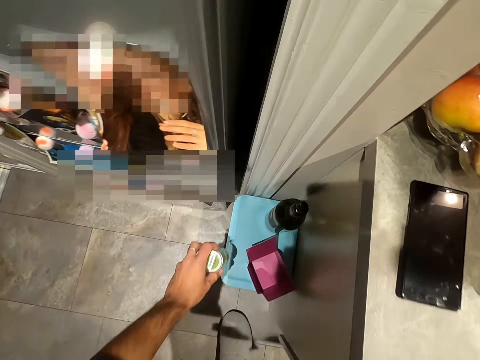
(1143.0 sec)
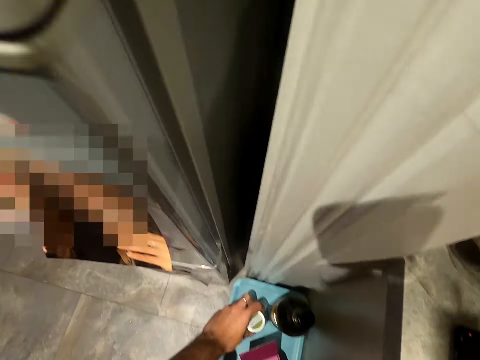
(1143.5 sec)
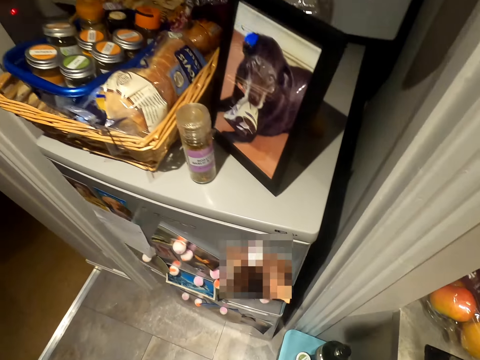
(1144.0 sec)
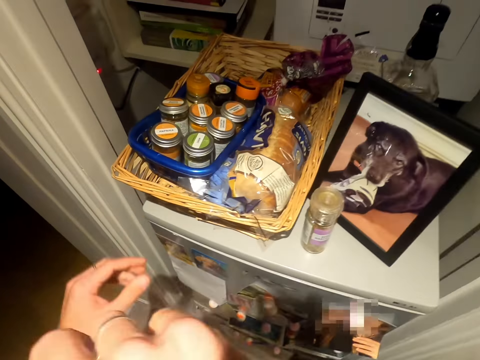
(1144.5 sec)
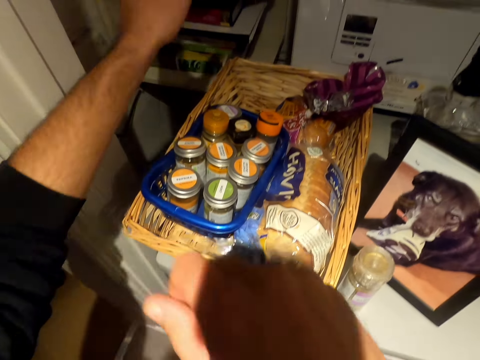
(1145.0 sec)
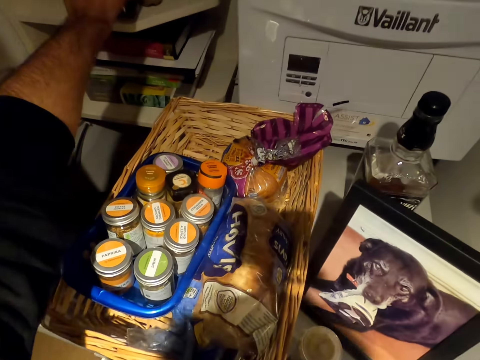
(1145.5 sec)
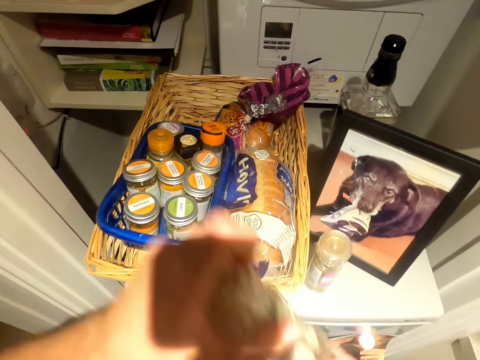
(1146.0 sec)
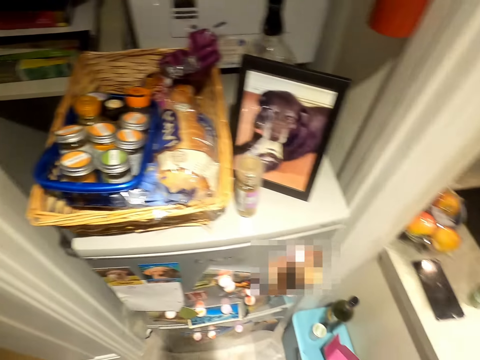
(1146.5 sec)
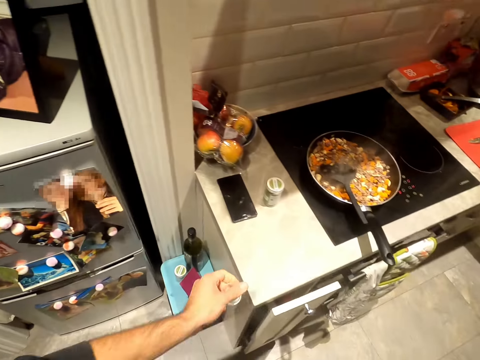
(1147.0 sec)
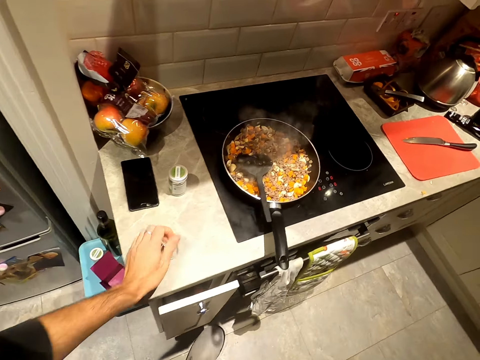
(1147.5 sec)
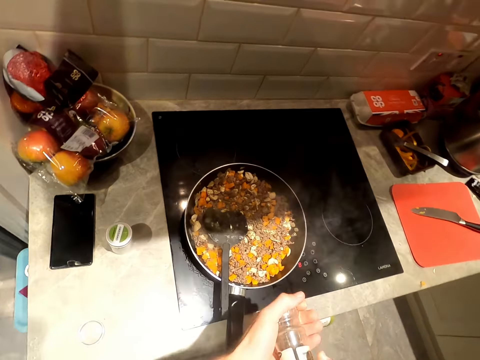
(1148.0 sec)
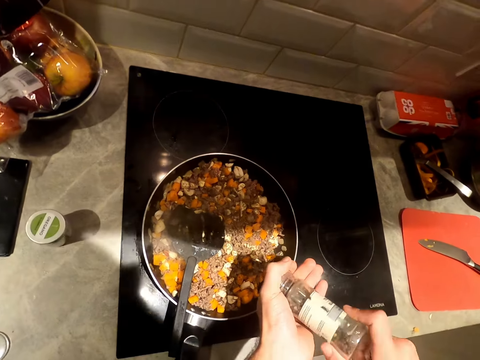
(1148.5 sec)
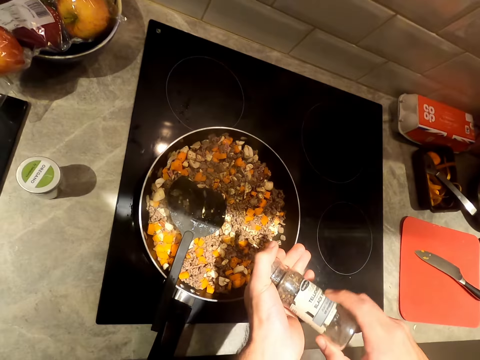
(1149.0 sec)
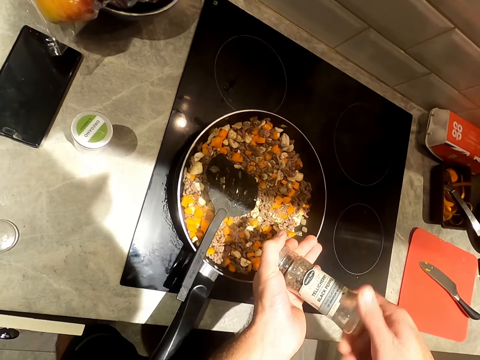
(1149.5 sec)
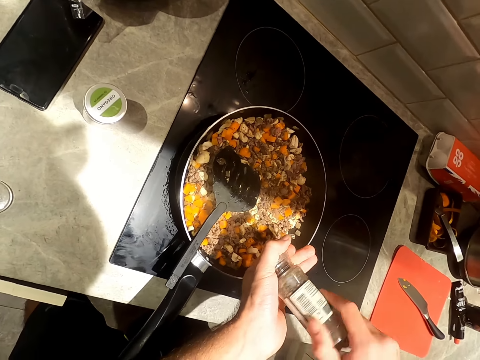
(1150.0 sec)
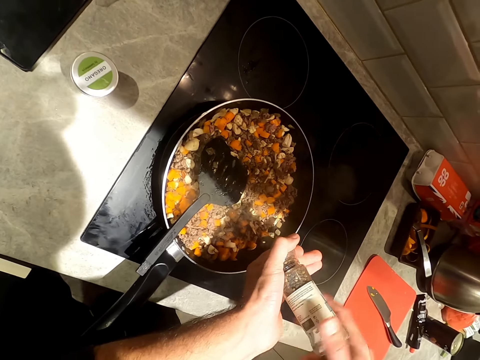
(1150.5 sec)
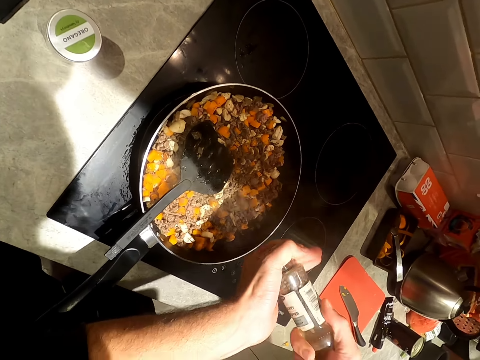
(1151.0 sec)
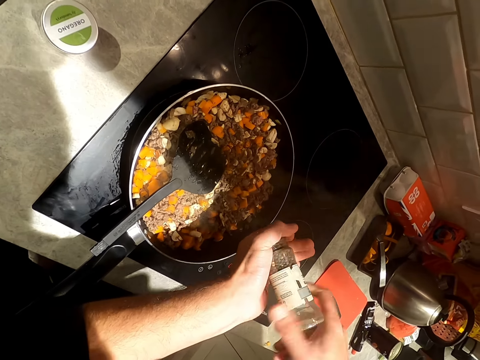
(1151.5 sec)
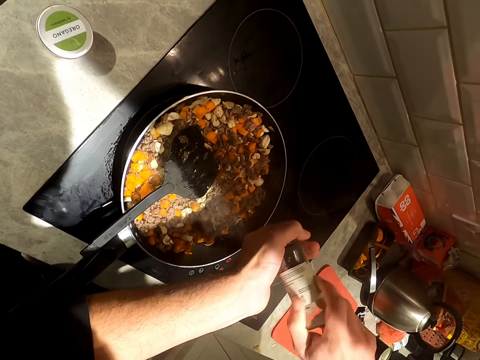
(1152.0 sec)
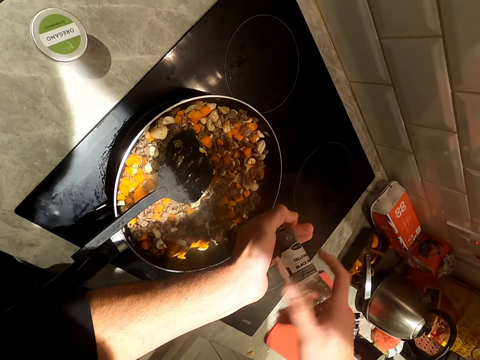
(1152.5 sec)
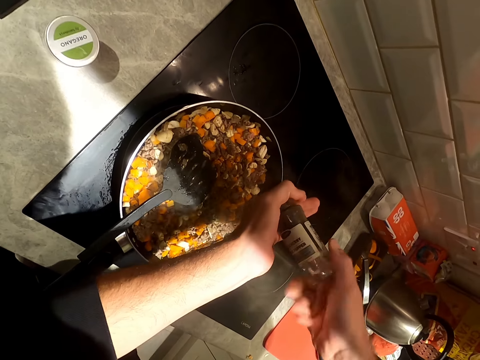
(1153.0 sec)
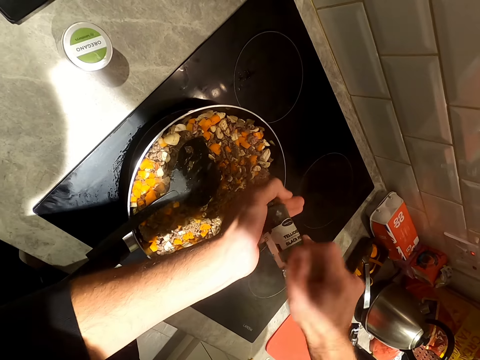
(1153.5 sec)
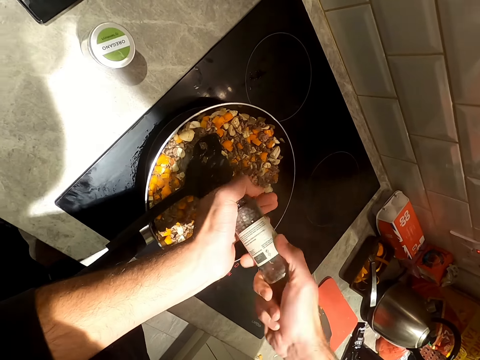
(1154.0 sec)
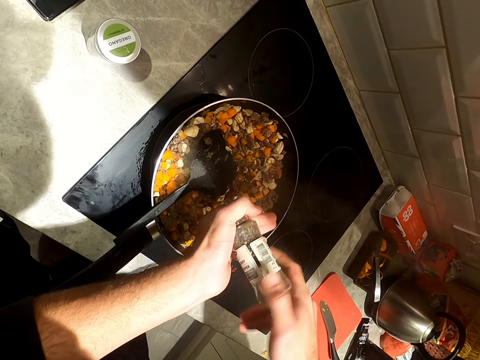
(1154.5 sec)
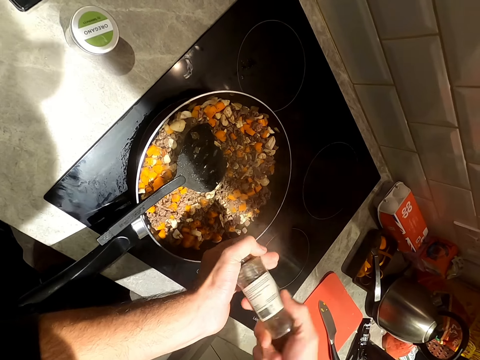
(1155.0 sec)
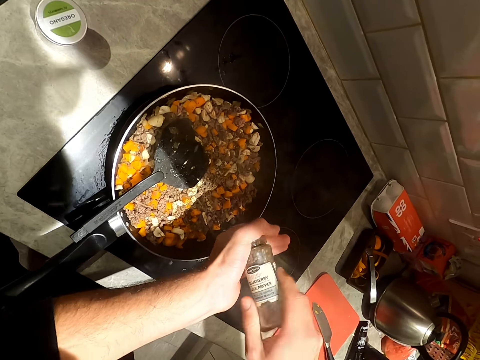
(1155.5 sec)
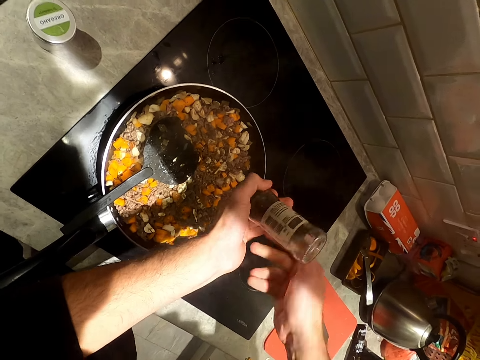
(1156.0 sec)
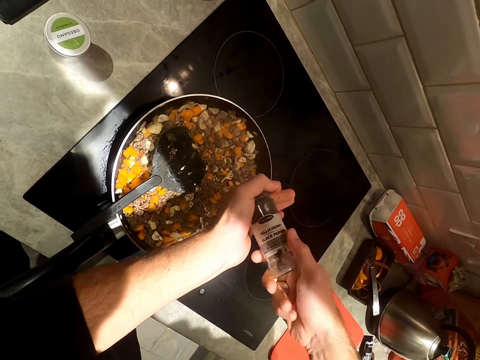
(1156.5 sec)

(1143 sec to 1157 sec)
The camera wearer places the bottle on a storage container on the floor with his left hand. He takes a bottle of black pepper from a shelf with his left hand. He drops a cover on the counter with his right hand. He pours black pepper into the carrots and meat in the pan on the cooker from the bottle of black pepper in both hands.

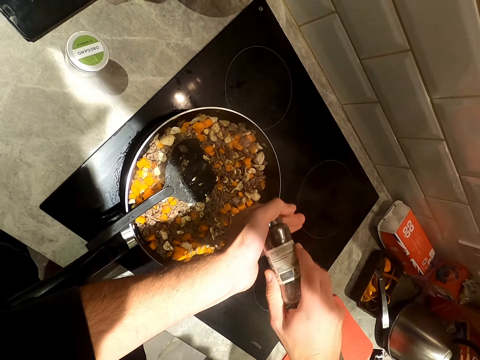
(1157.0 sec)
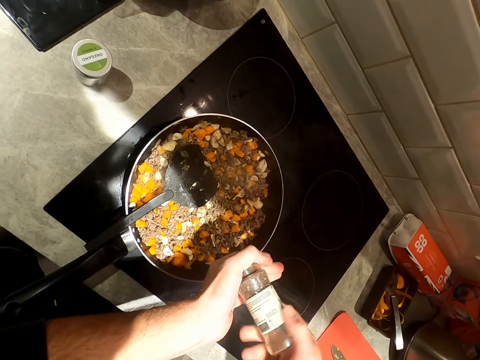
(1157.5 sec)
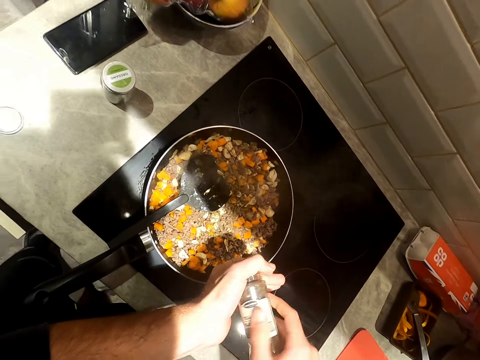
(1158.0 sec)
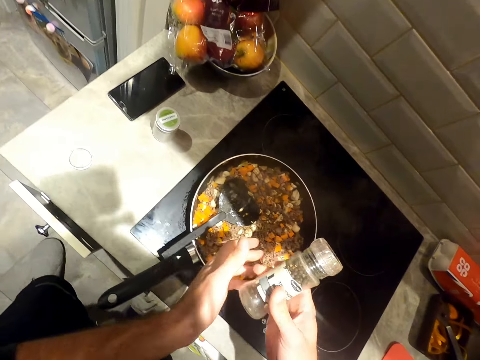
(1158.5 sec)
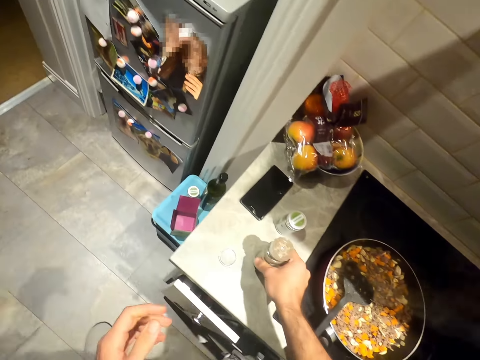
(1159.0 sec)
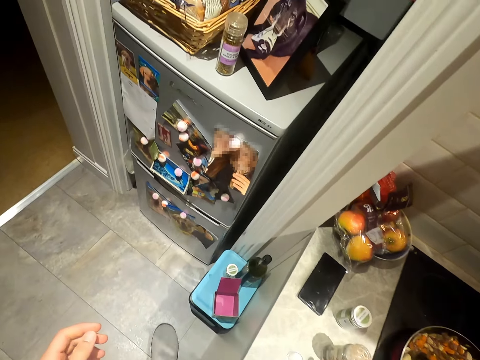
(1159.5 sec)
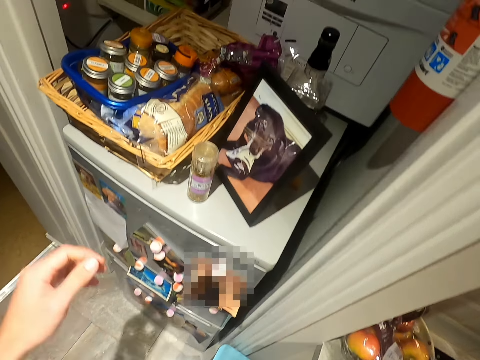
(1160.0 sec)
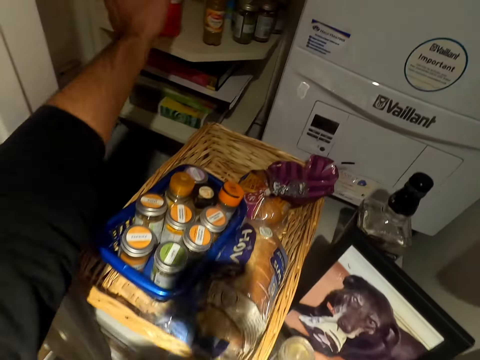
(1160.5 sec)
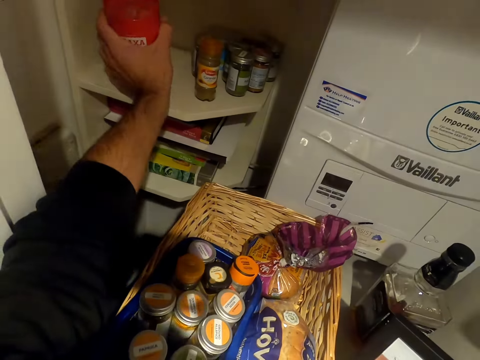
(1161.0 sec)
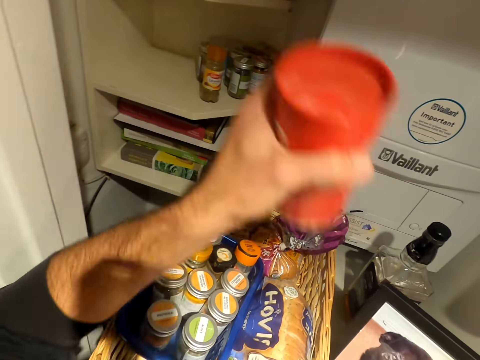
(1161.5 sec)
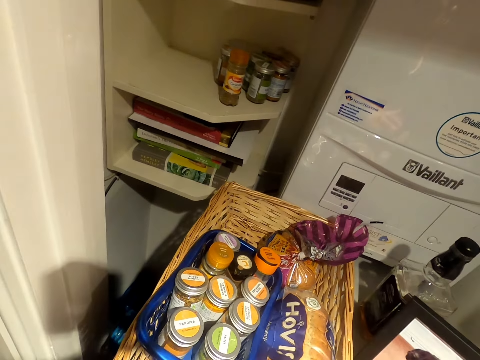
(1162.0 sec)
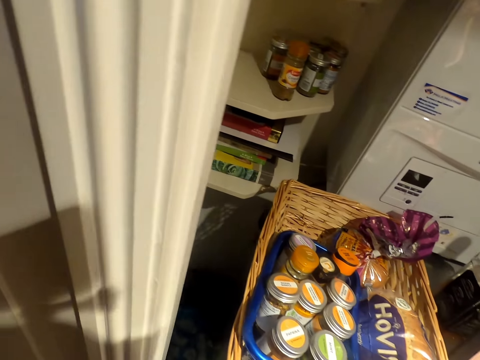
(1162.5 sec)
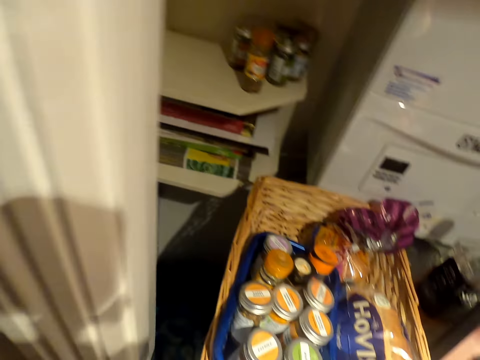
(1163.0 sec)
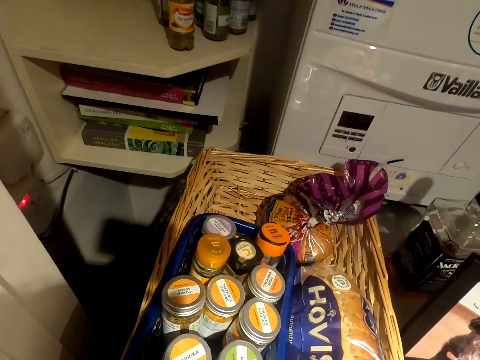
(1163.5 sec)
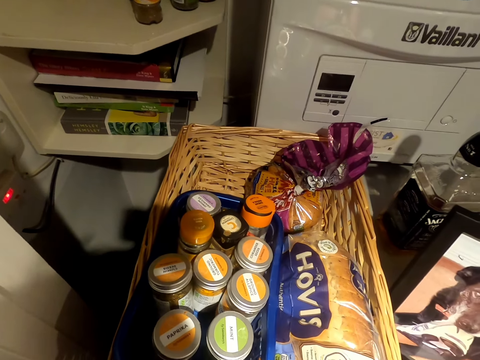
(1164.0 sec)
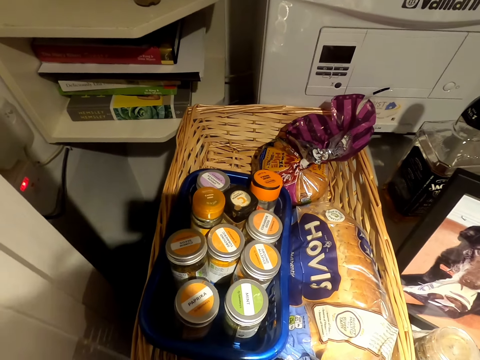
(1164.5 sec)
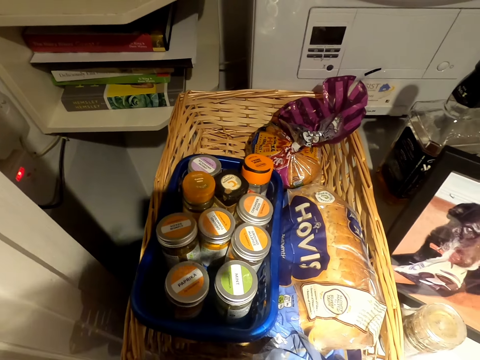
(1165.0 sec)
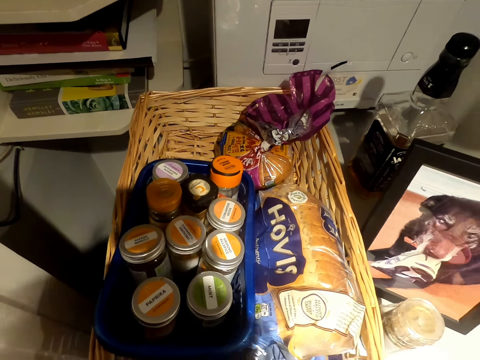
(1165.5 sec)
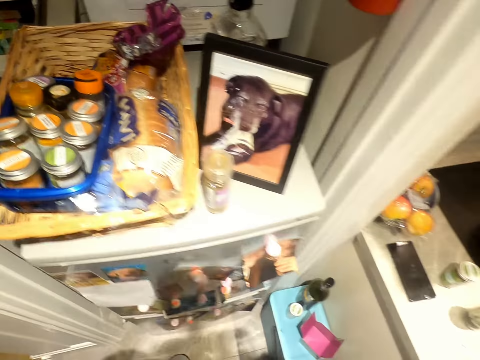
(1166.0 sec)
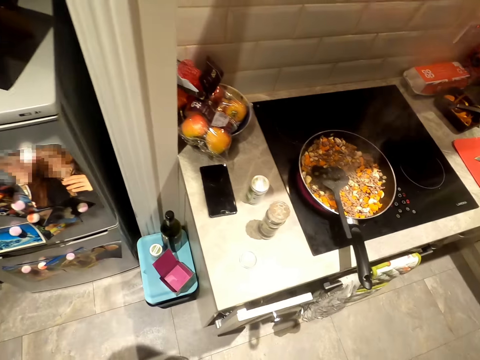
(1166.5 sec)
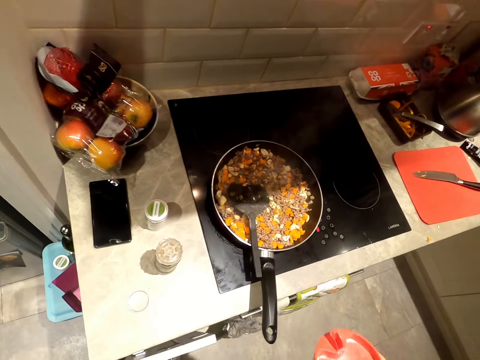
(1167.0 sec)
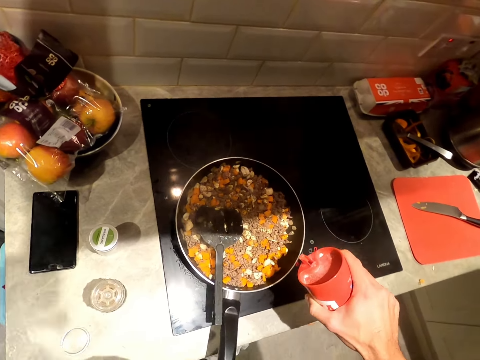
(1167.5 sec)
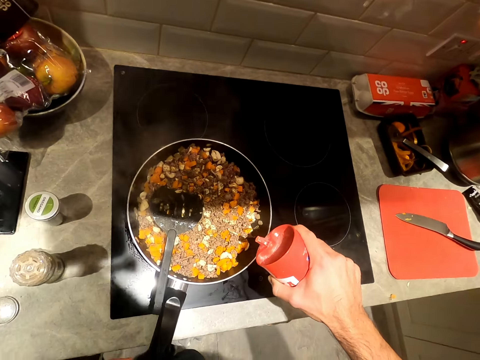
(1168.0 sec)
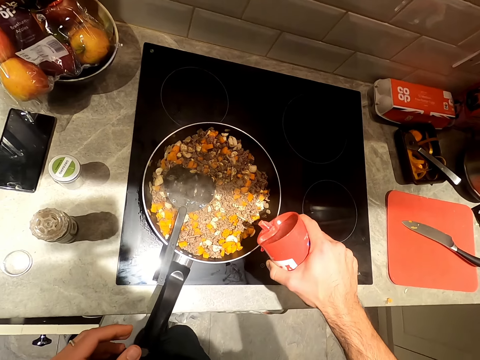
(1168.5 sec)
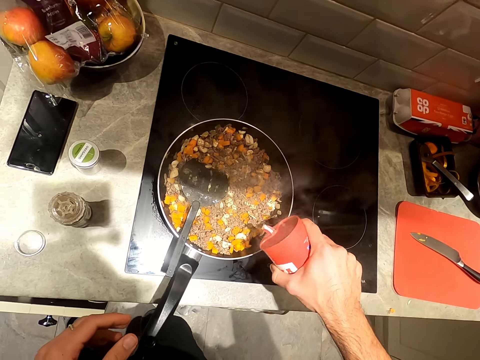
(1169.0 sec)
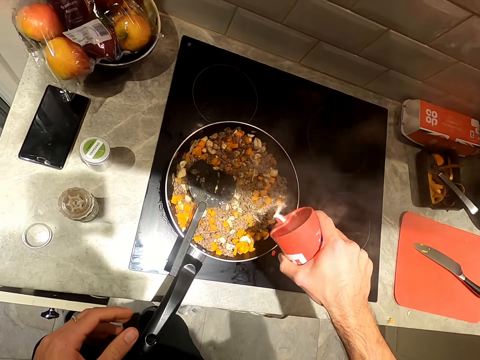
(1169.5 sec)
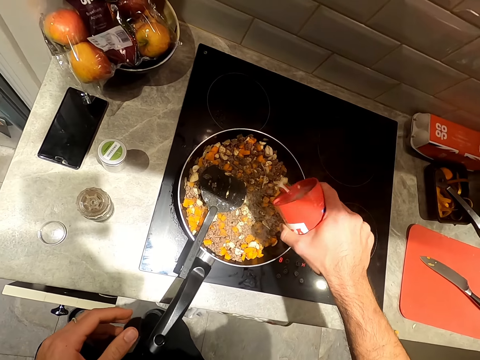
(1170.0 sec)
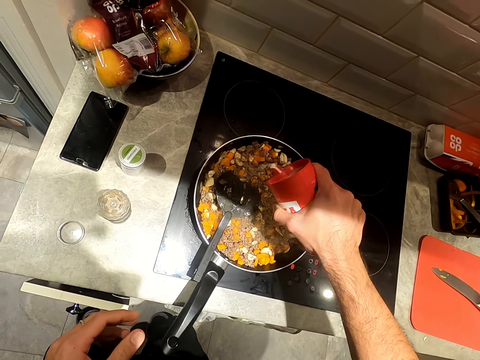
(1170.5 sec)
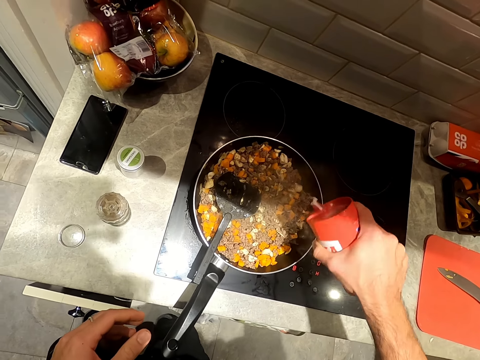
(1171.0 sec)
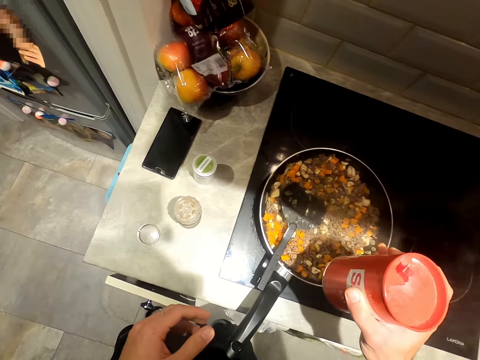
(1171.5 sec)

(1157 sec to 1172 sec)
The camera wearer places the bottle of black pepper on the counter with his right hand. He takes a bottle of salt from the shelf with his left hand. He pours salt into the sauce in the pan on the cooker with the bottle of salt in his right hand.
